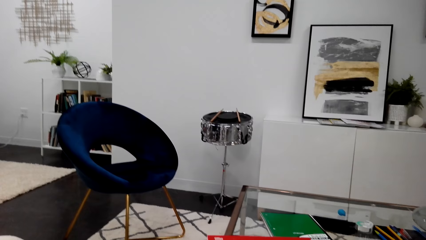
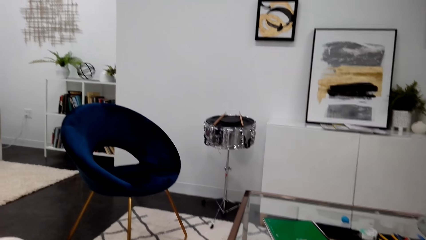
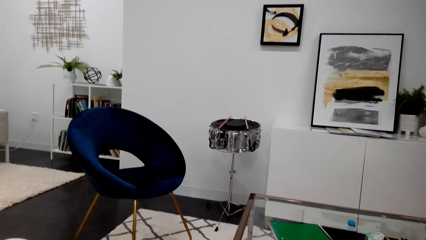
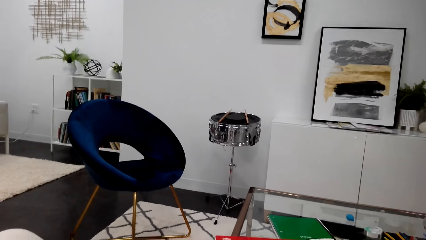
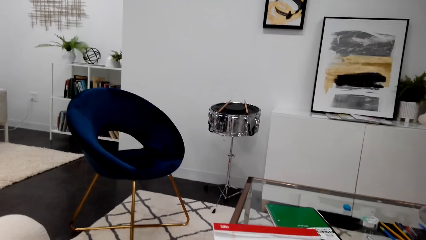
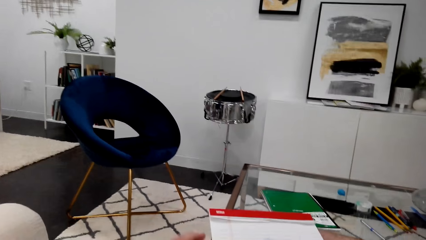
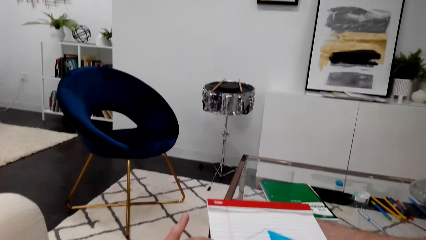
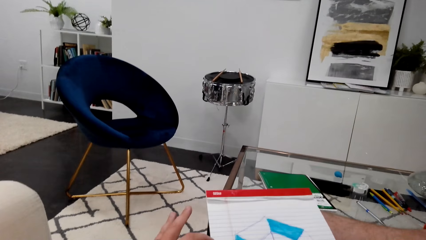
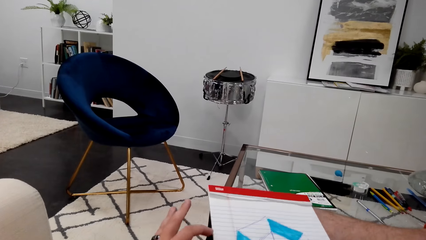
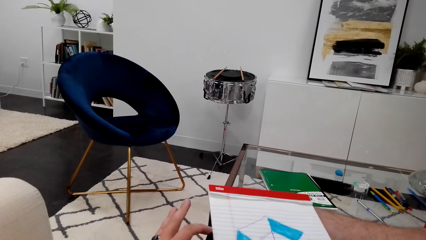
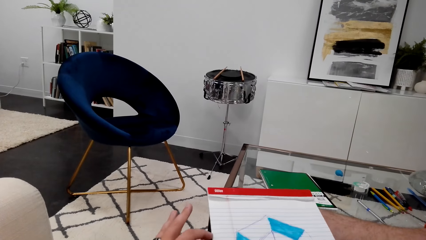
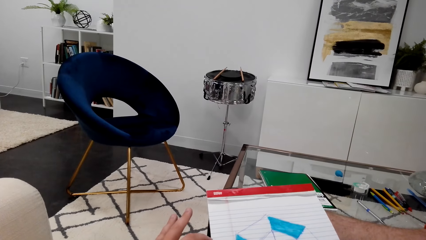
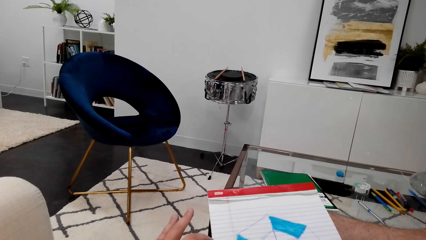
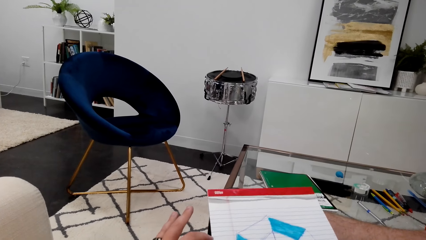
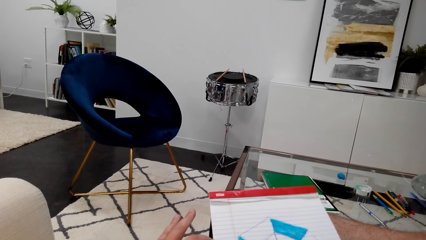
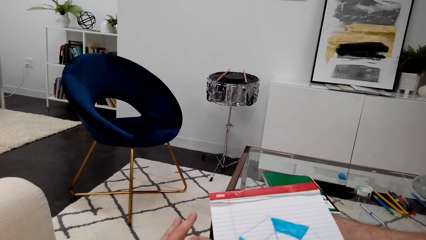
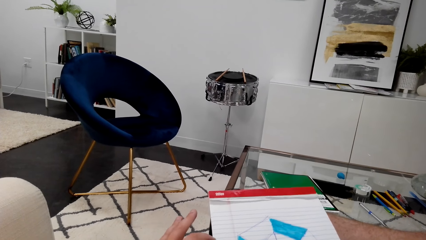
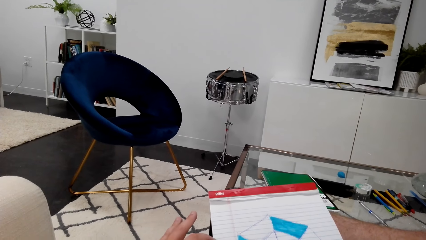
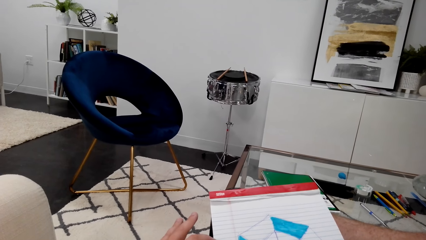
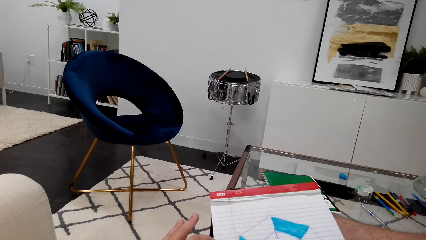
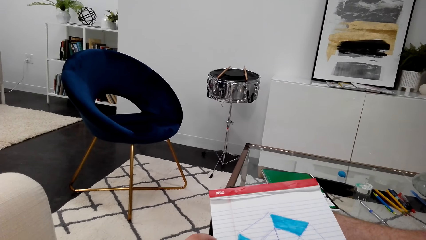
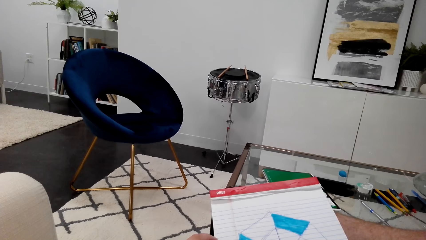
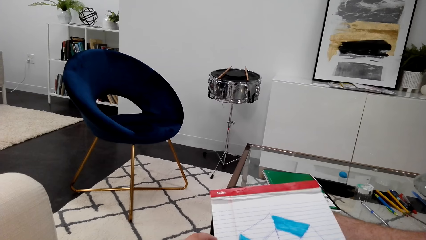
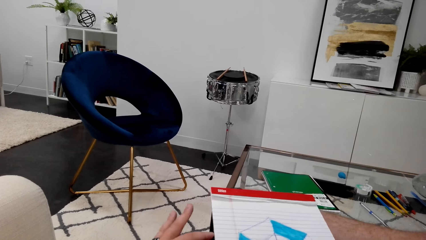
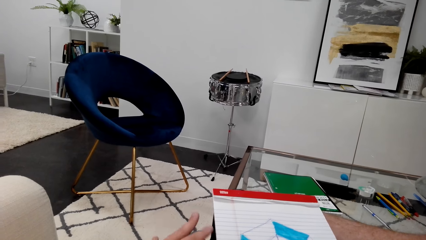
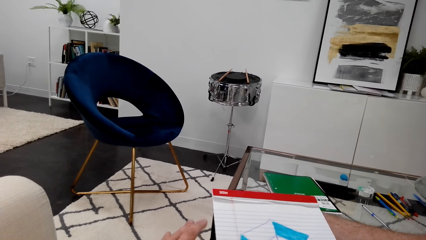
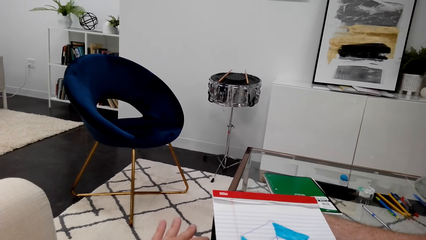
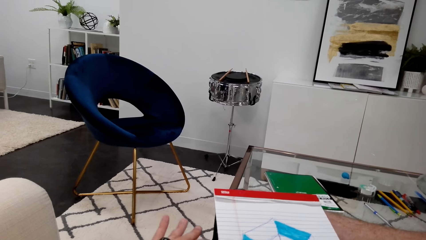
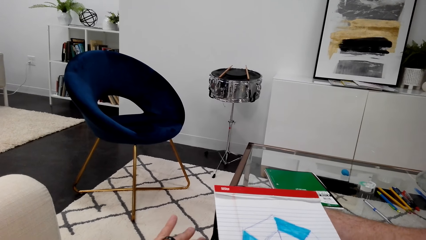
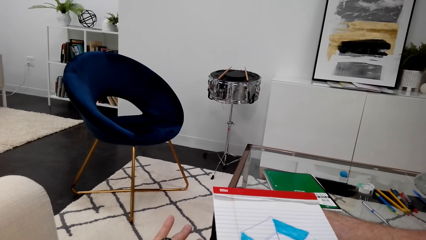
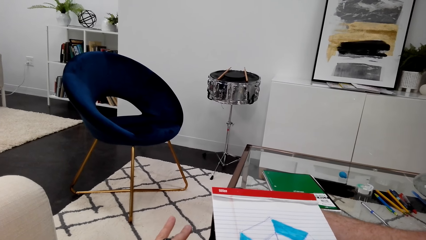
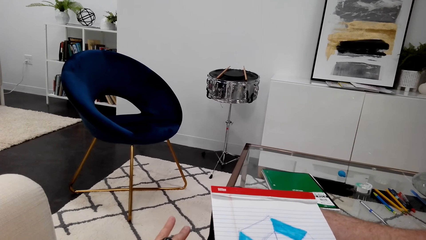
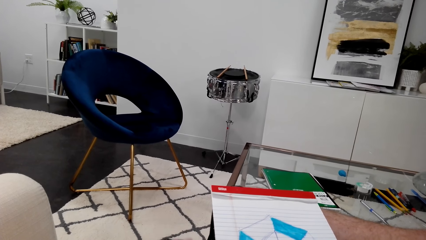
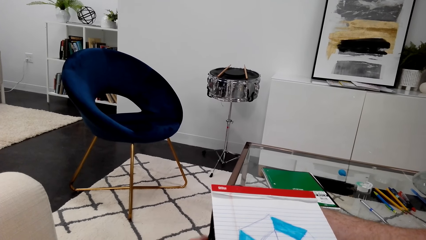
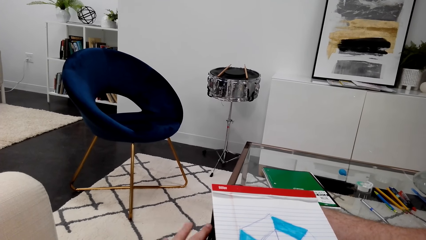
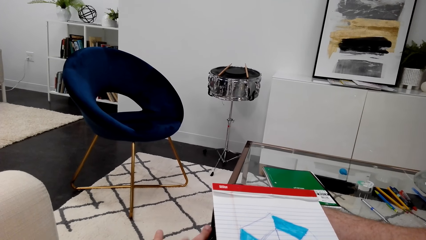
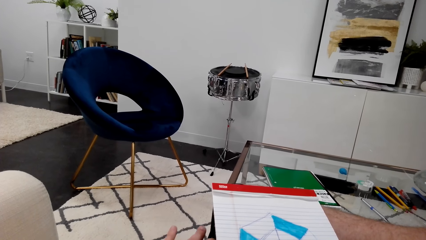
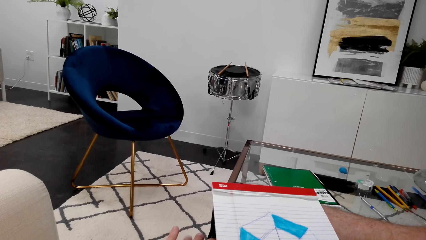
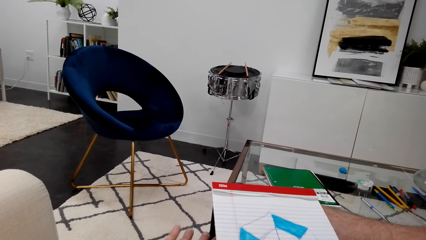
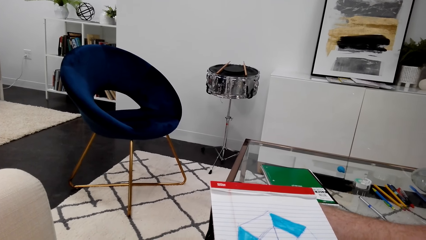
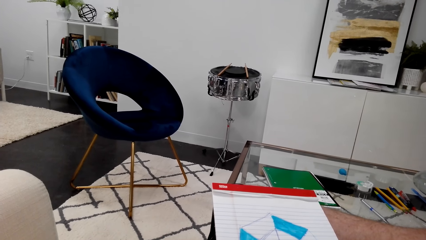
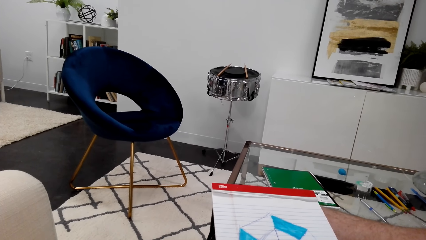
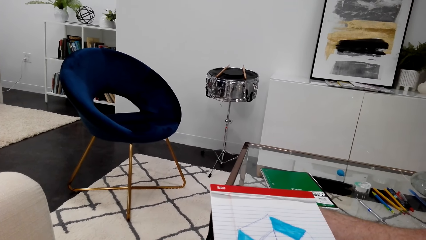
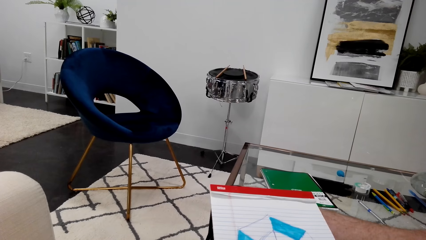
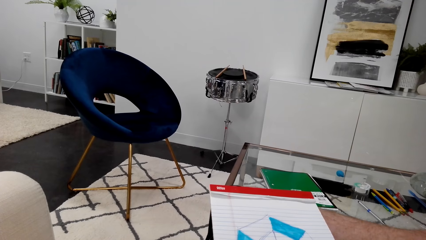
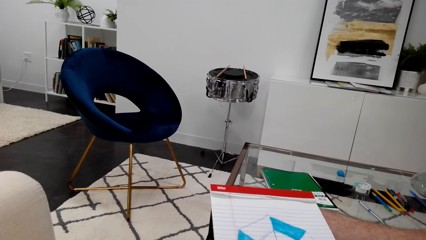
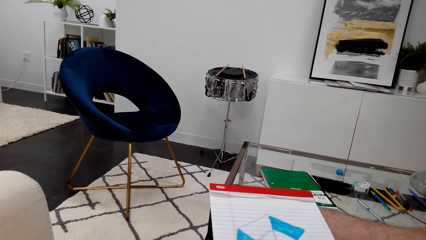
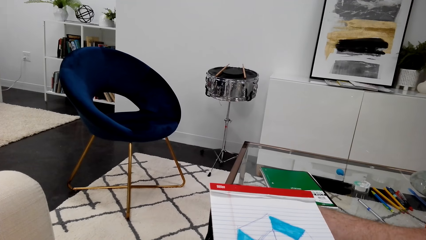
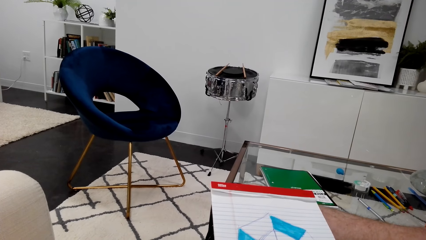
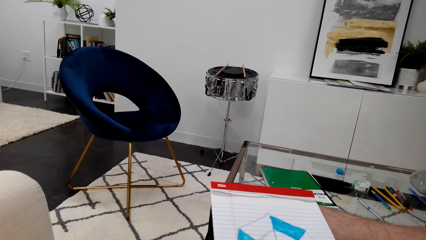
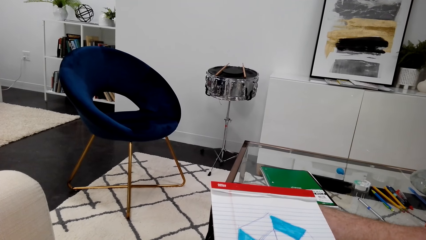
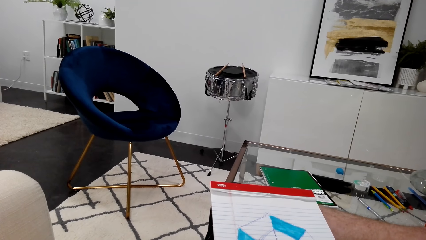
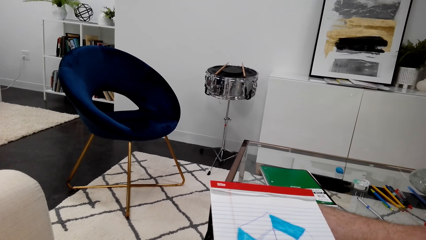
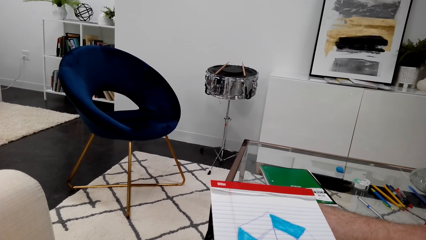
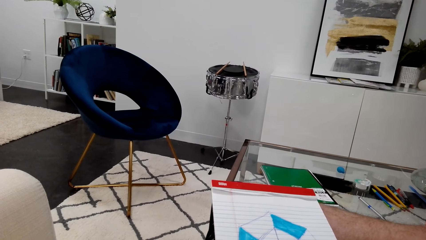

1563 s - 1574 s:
The camera wearer touches a book. He wiggles his fingers.

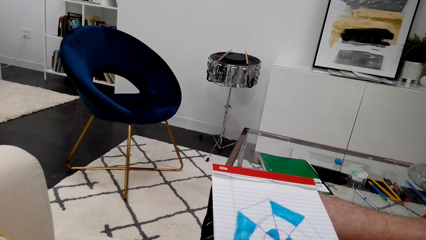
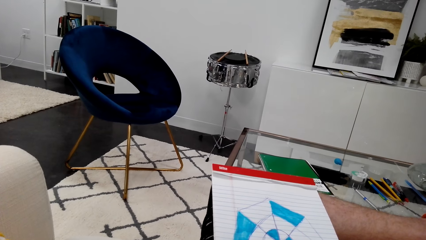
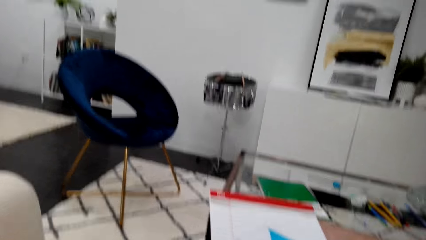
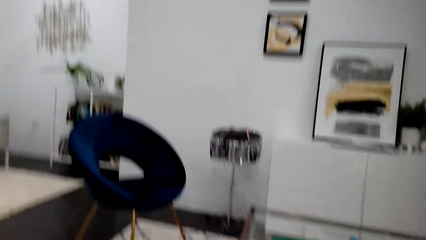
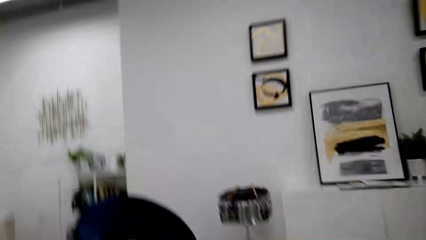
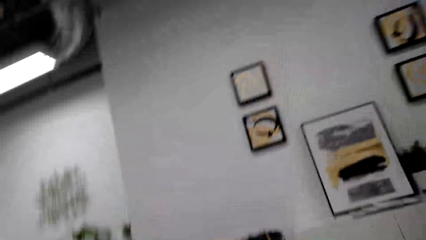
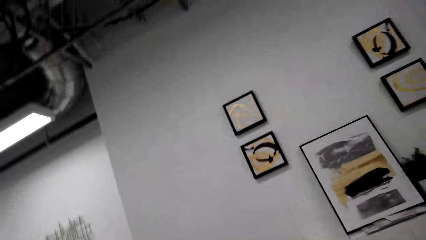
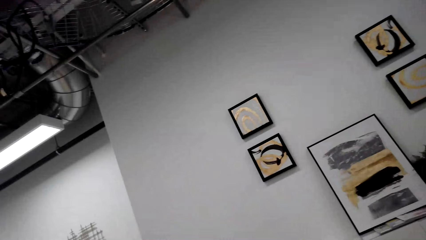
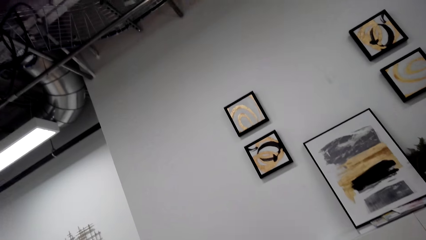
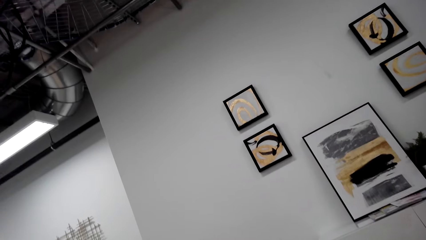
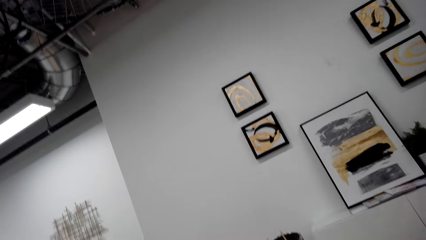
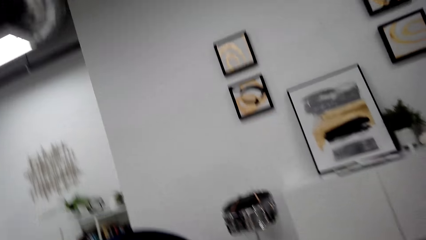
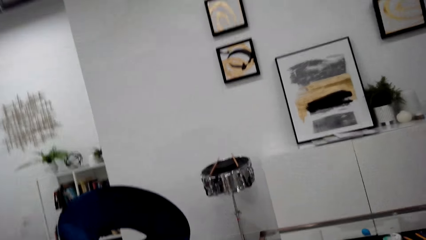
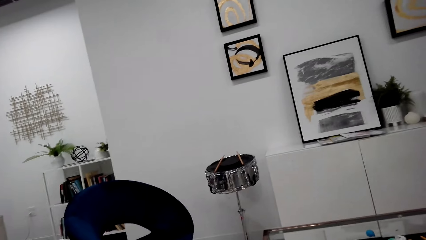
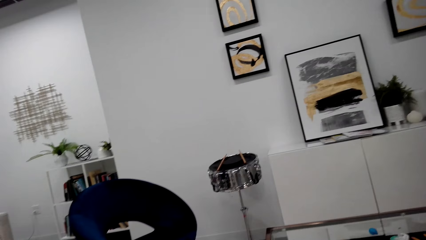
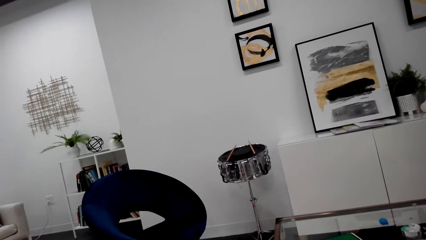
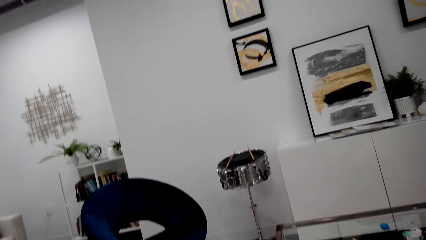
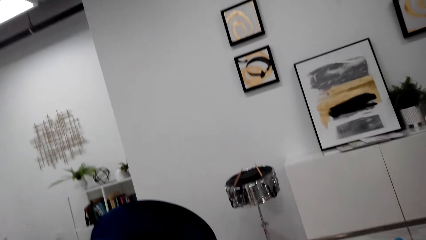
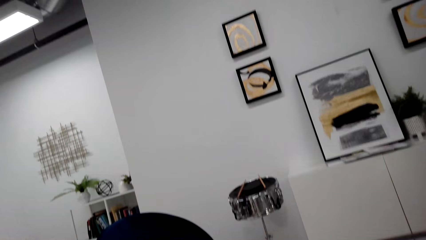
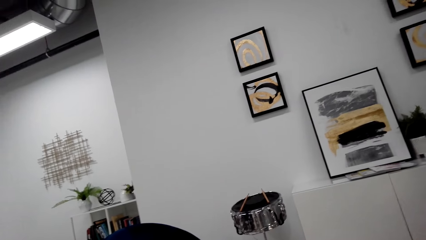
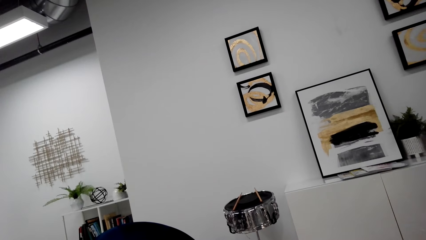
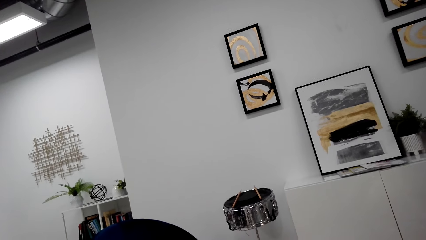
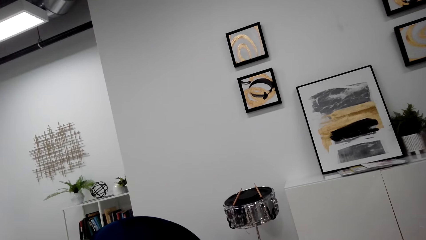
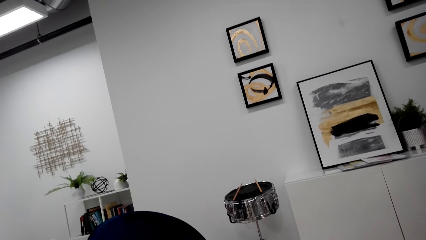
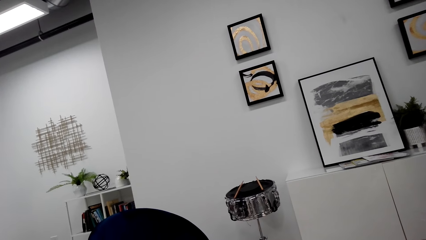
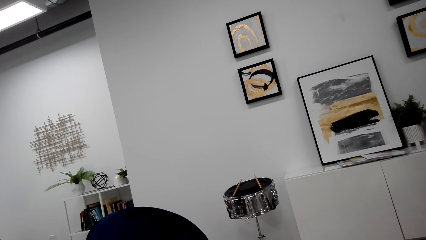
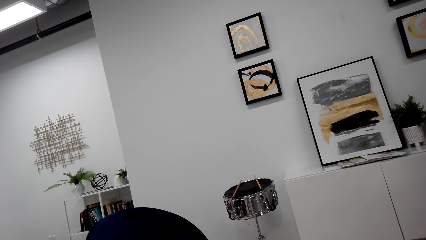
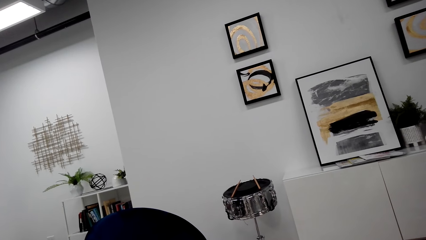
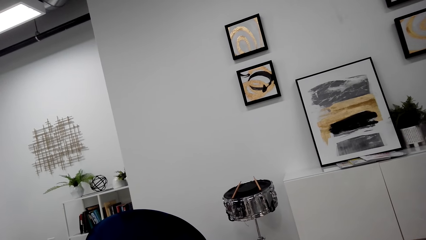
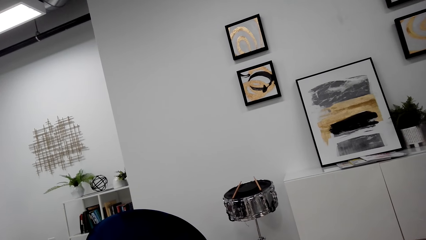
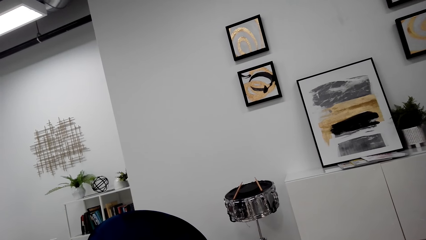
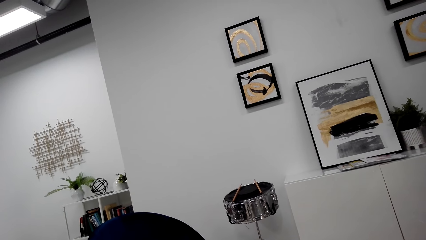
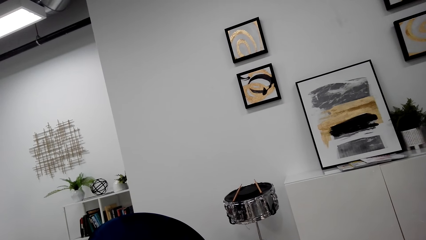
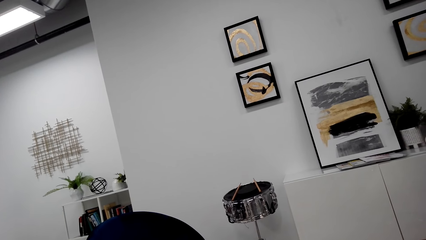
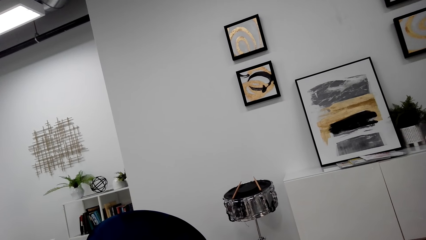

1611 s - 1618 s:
The camera wearer looks around.
